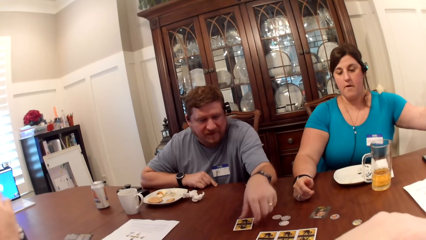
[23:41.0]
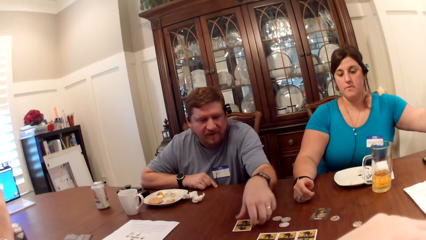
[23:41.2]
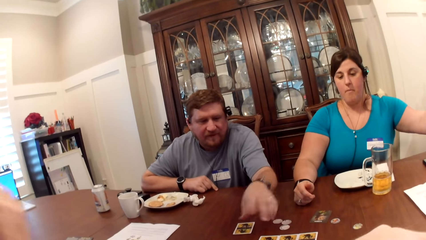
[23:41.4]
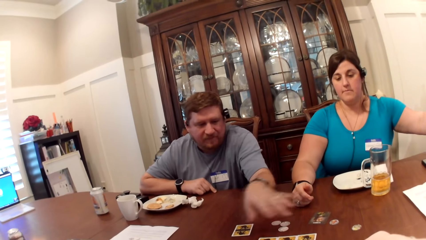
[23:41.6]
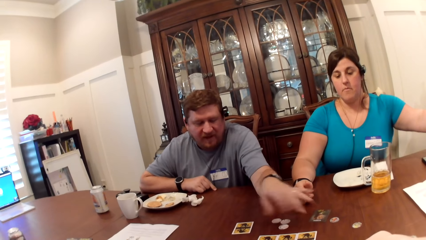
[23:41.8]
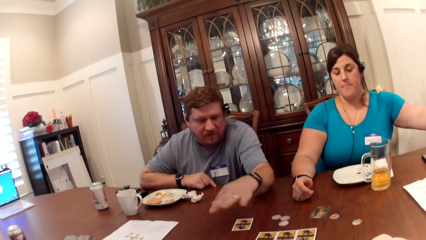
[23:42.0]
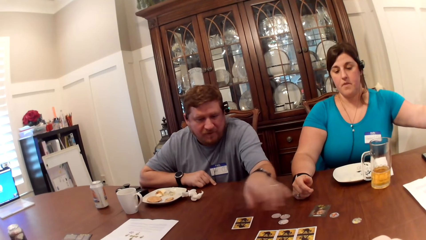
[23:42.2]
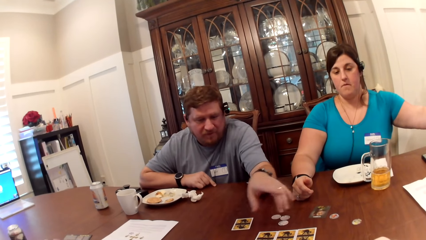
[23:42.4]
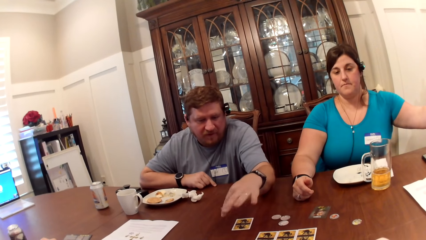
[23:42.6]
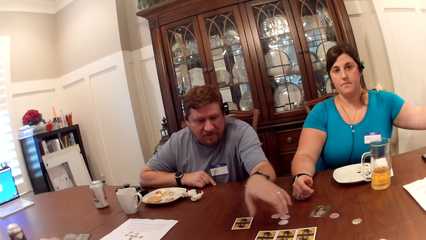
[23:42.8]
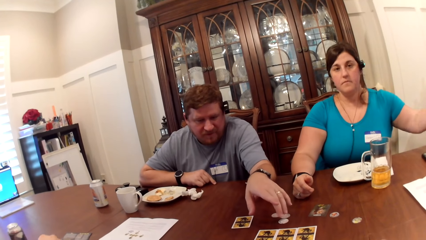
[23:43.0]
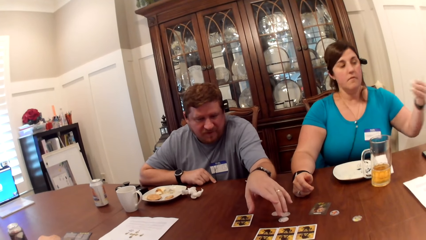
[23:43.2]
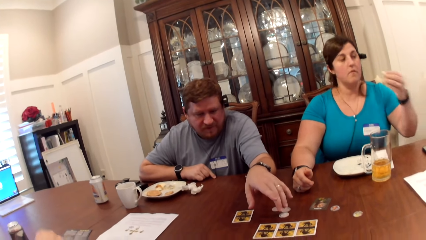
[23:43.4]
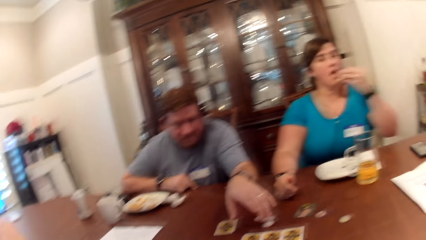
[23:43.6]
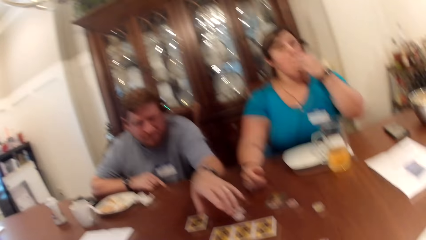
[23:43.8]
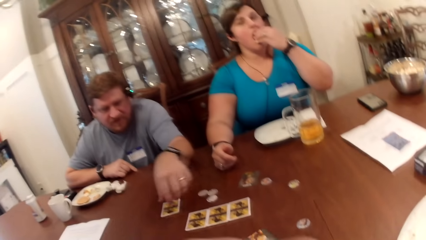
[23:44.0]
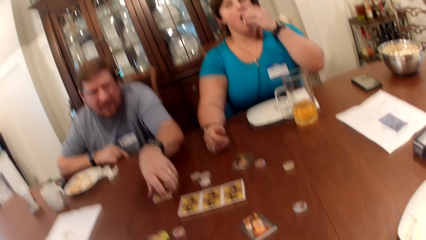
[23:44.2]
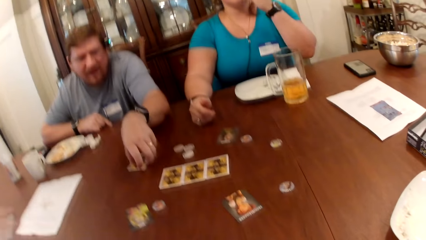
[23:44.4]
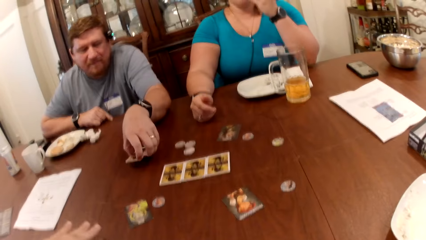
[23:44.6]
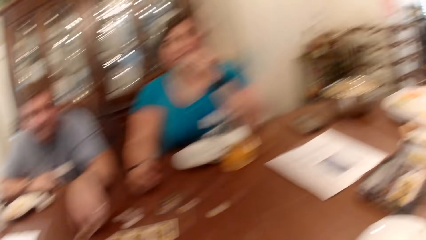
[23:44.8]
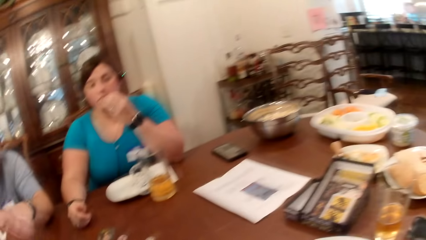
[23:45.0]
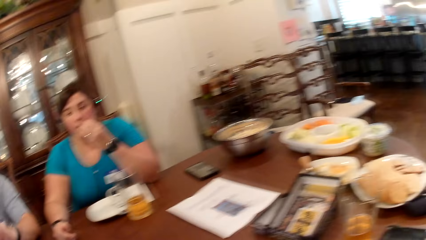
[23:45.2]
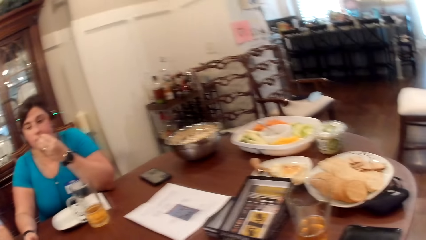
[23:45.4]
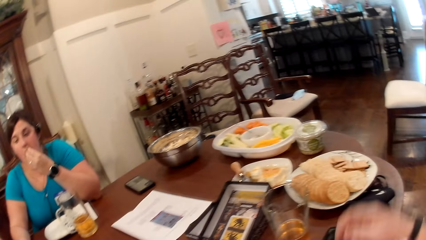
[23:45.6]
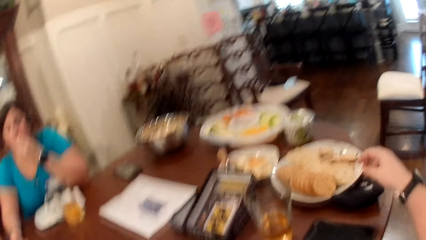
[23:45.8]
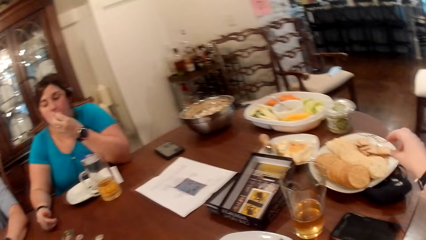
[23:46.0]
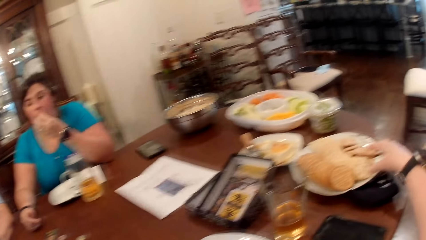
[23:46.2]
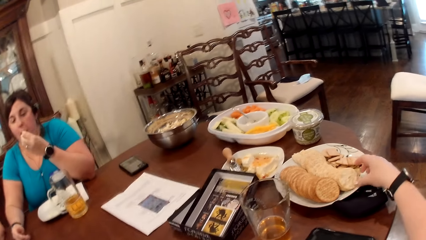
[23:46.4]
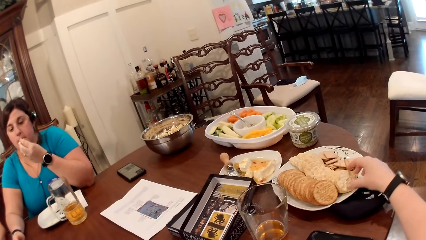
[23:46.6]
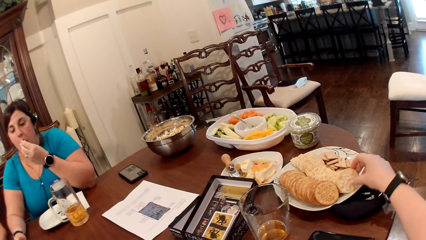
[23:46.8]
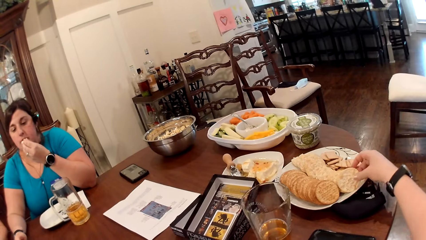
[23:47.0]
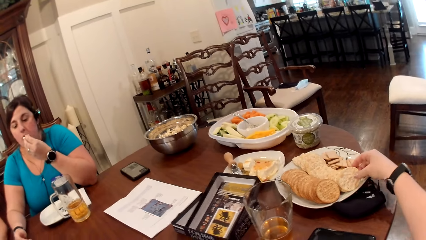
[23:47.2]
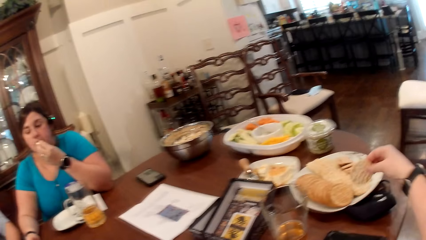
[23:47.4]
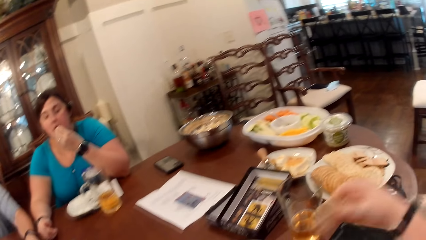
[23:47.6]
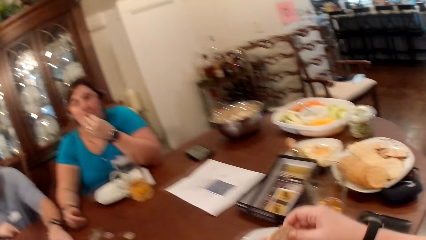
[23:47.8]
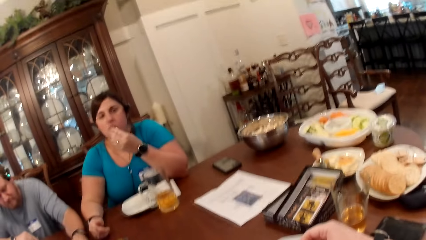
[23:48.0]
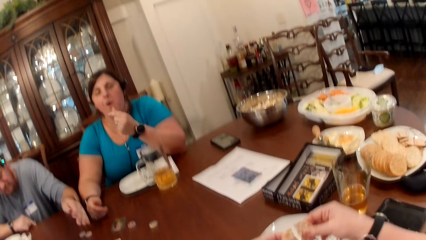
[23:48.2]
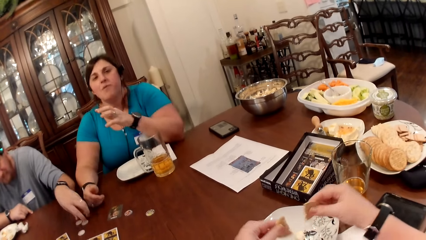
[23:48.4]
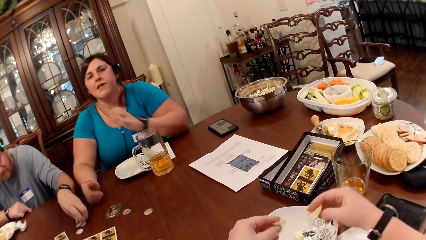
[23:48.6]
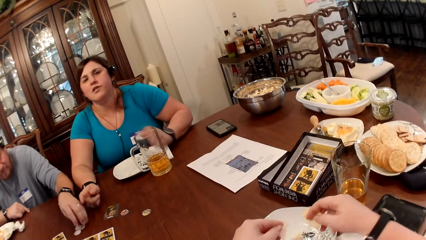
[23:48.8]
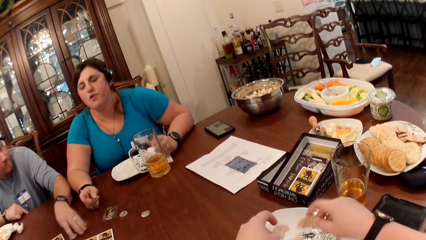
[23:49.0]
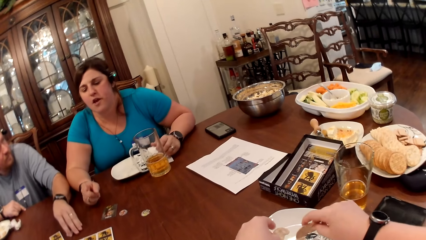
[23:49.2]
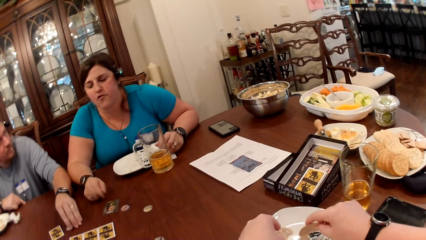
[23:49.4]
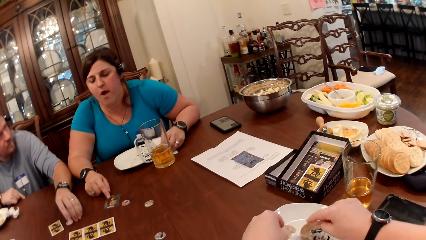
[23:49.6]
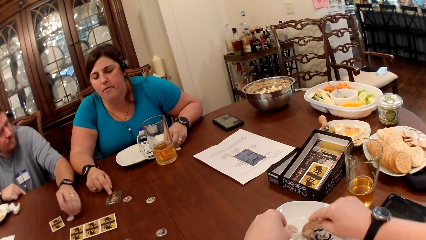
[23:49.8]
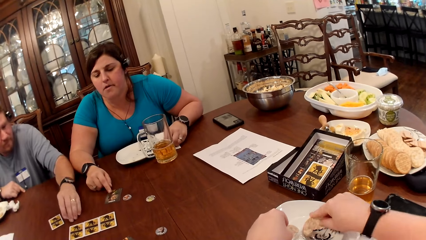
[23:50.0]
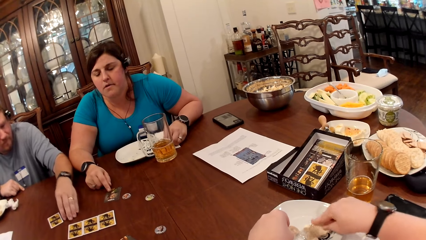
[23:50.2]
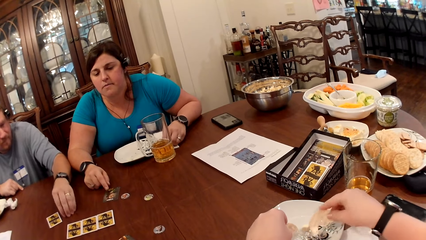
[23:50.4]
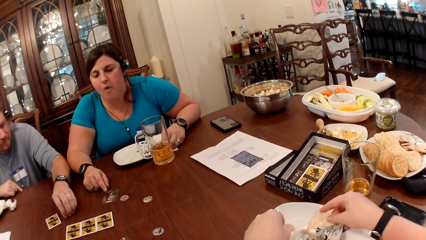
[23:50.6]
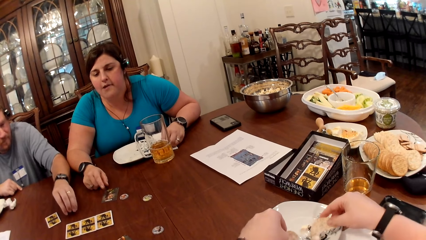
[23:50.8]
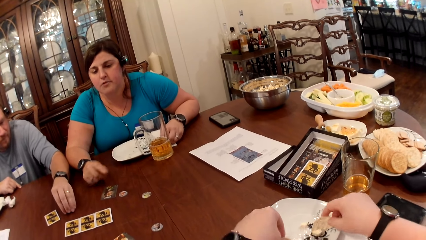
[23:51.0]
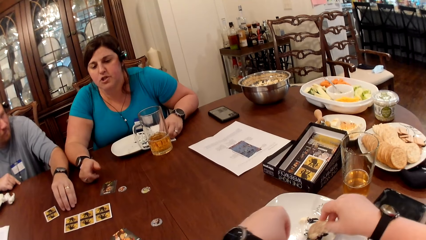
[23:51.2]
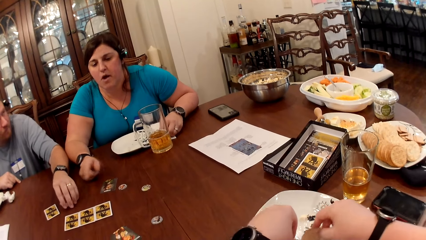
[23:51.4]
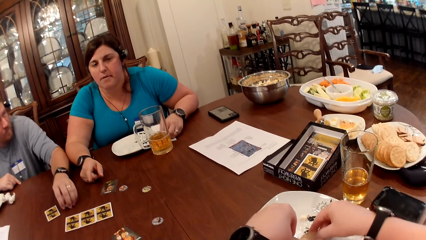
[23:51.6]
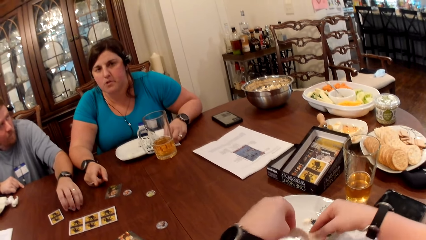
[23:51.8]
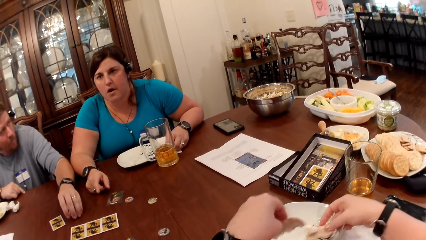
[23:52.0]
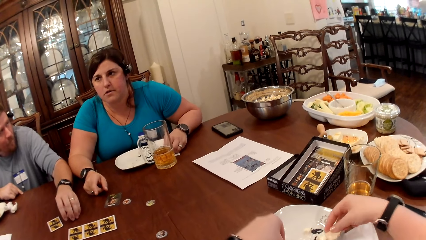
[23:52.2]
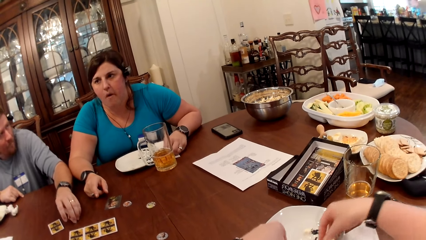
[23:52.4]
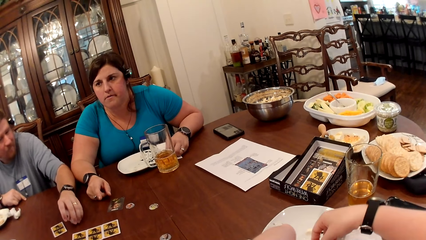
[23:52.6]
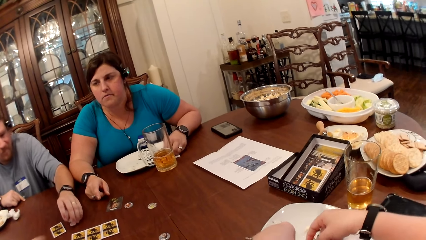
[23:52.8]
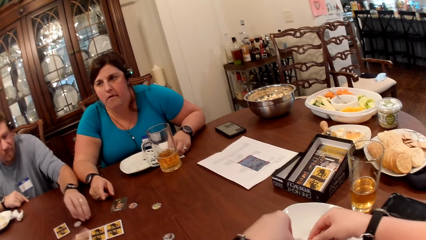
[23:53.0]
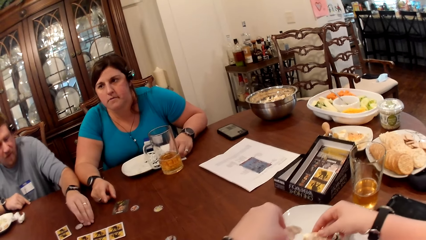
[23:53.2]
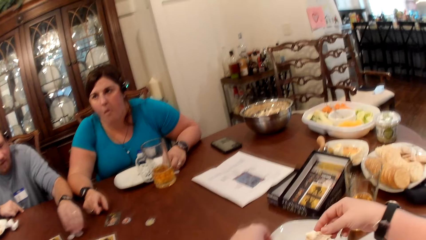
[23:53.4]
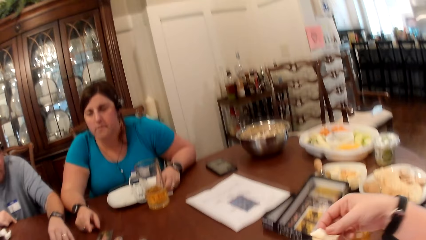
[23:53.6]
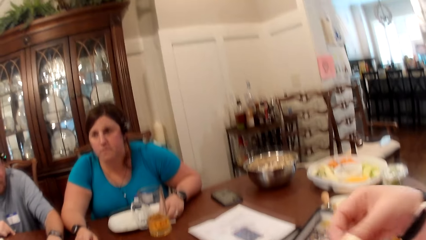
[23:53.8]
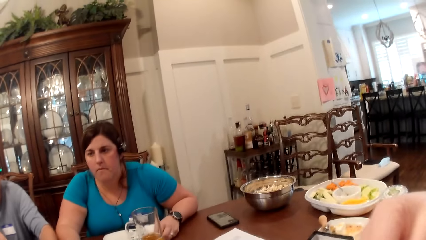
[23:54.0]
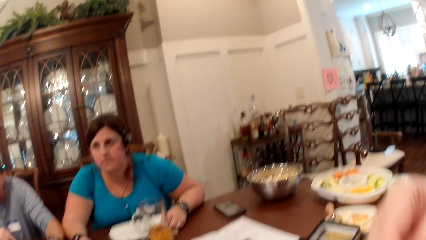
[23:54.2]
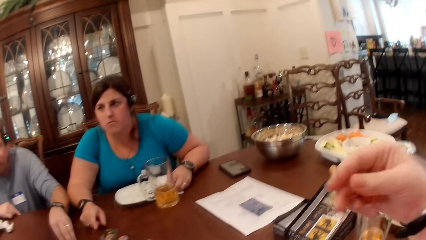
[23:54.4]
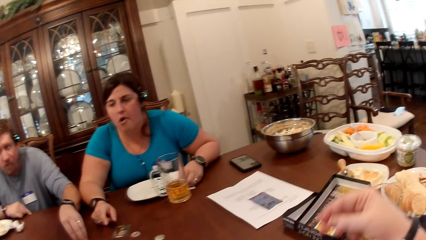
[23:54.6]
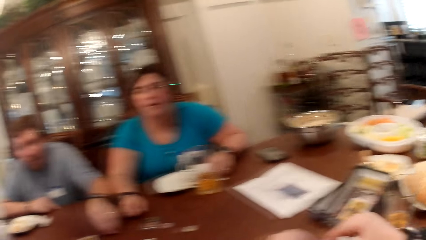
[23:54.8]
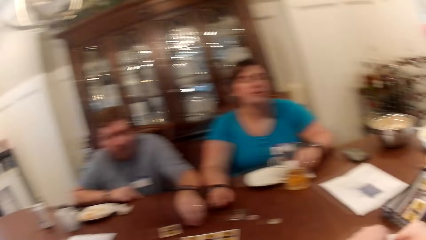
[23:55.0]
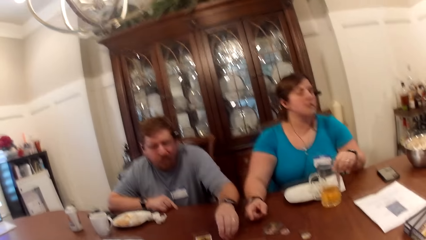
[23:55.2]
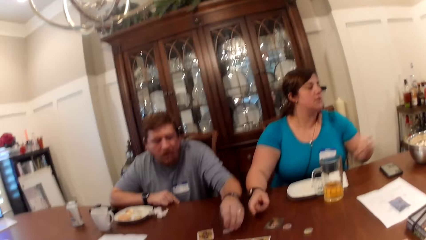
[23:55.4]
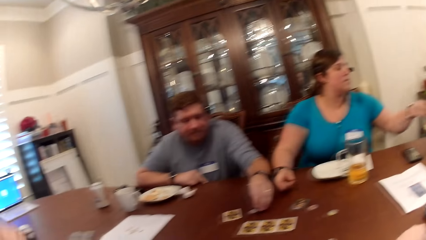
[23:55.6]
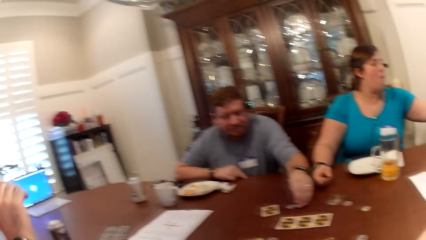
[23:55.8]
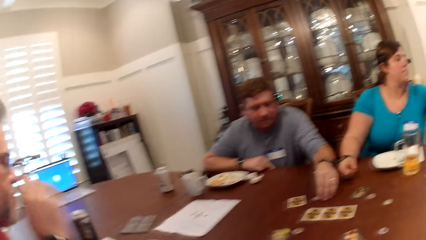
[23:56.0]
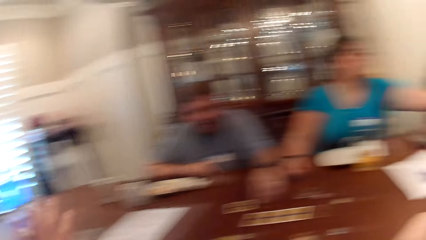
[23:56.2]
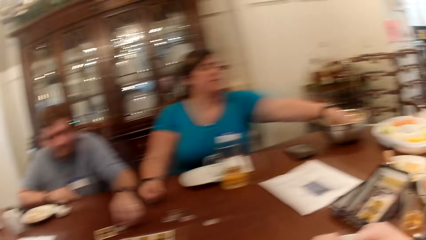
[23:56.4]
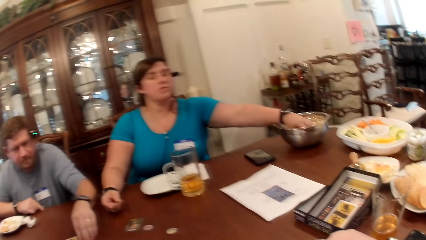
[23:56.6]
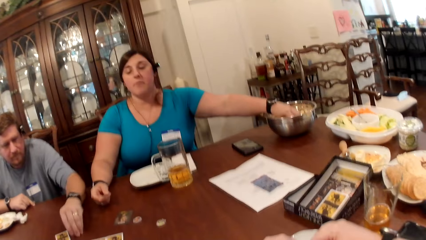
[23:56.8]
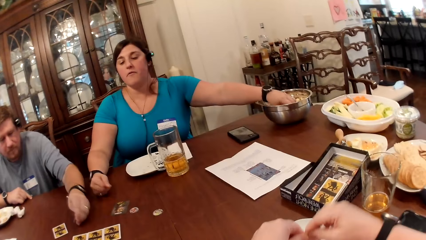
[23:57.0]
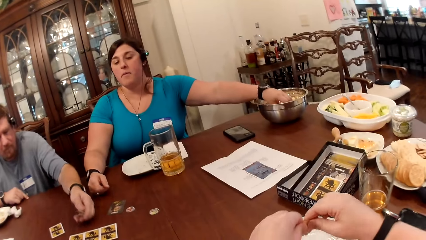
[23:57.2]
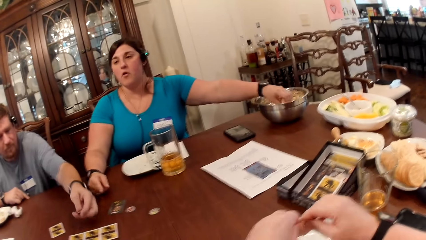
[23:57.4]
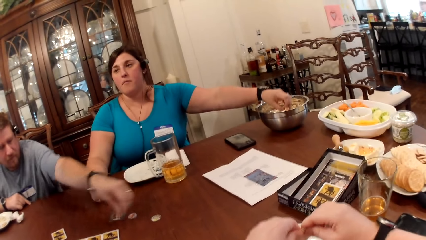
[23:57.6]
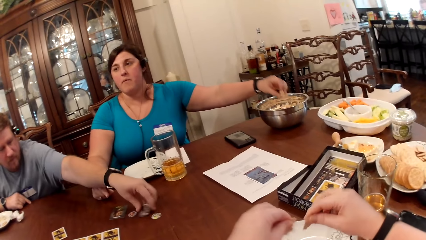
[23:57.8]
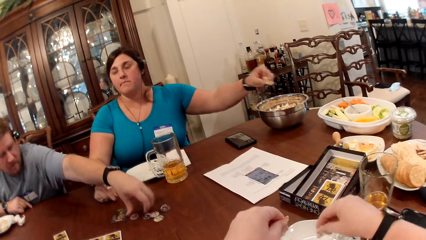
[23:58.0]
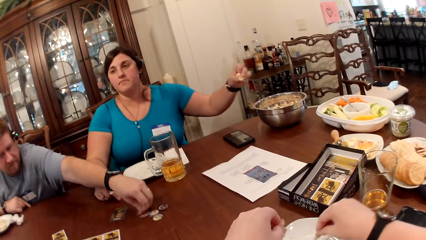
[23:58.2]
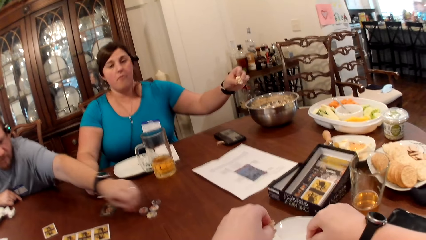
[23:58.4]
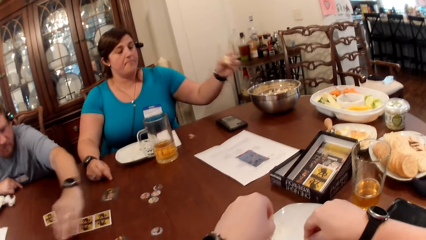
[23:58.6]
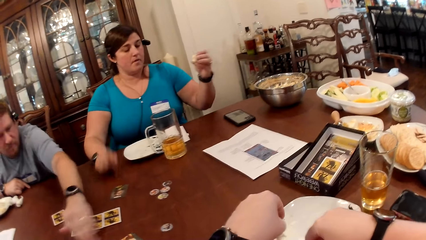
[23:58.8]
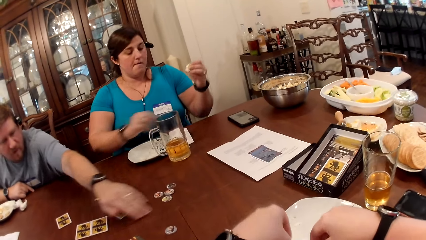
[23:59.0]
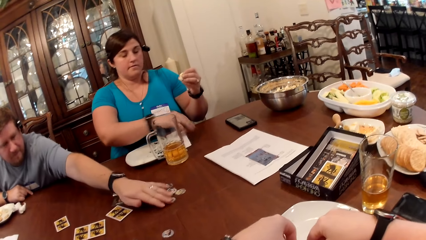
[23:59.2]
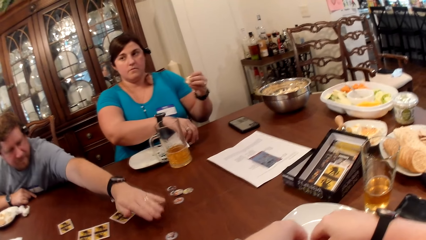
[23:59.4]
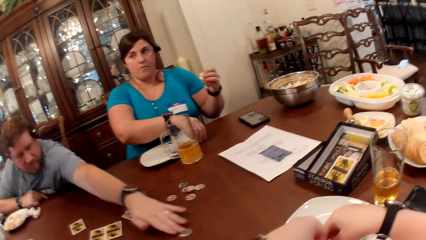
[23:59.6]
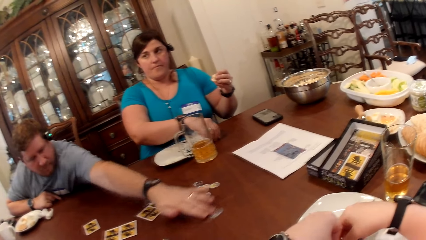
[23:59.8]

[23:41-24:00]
The woman eats with her left hand. The camera wearer converses with the man, another man, and the woman. The other man picks a card with his left hand. The woman eats with her left hand. The camera wearer picks biscuits from the bowl with his right hand. A woman talks. The camera wearer holds the biscuits in both hands. The first man converses with the woman. The camera wearer eats food with her right hand. A man talks. The woman picks food from the bowl with her left hand. The other man slides the tokens with his left hand.
